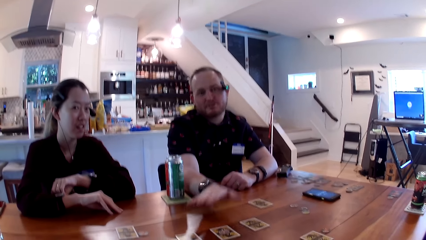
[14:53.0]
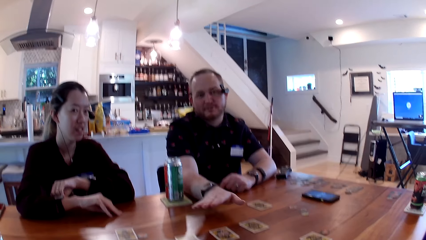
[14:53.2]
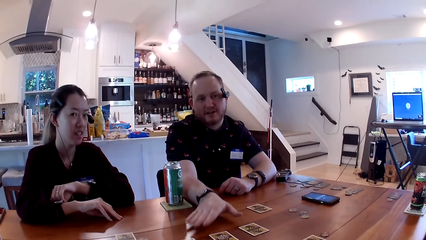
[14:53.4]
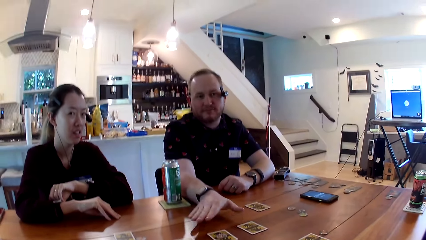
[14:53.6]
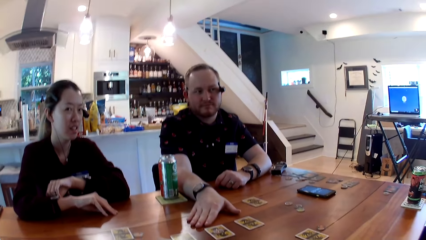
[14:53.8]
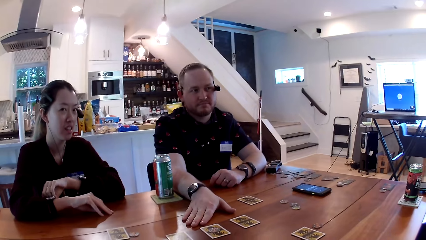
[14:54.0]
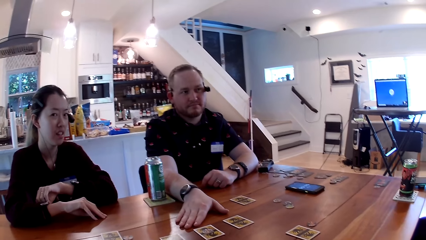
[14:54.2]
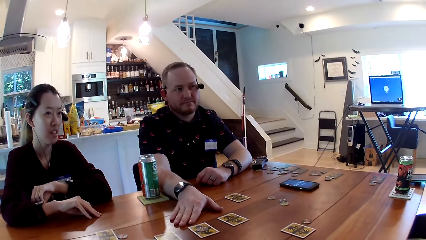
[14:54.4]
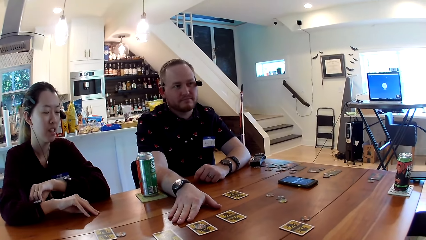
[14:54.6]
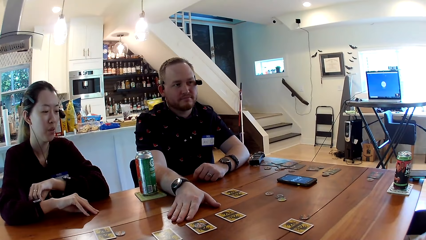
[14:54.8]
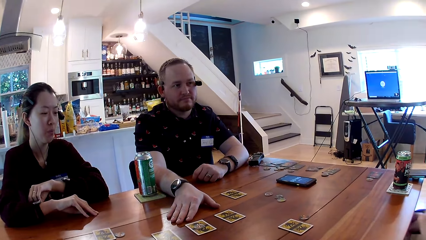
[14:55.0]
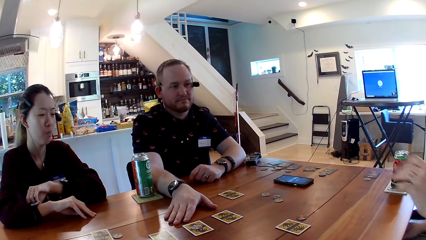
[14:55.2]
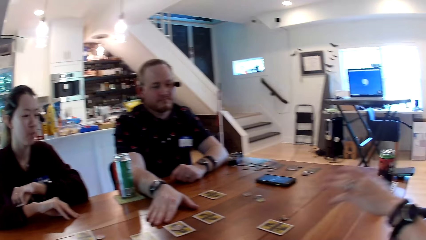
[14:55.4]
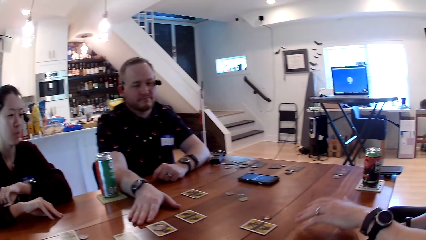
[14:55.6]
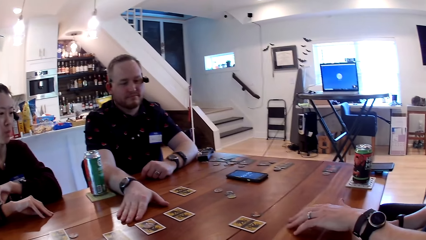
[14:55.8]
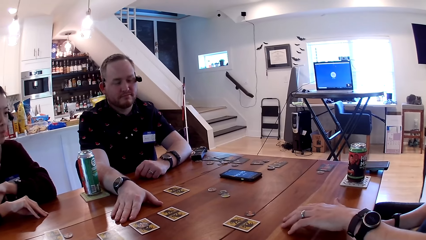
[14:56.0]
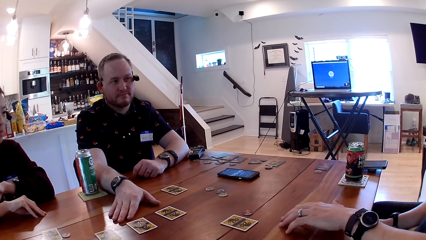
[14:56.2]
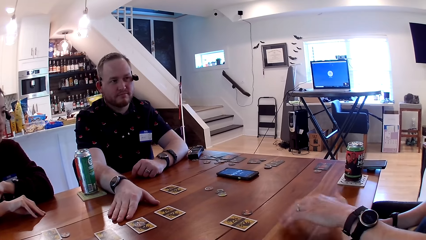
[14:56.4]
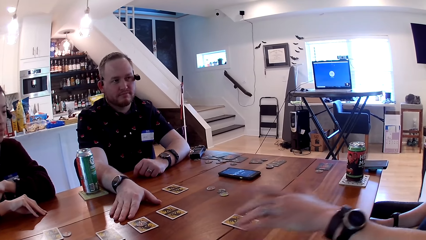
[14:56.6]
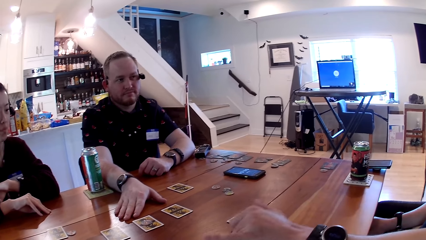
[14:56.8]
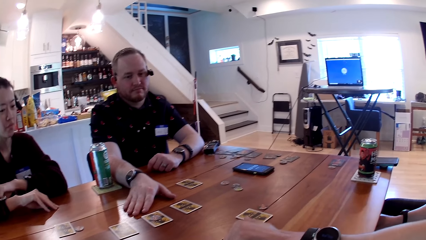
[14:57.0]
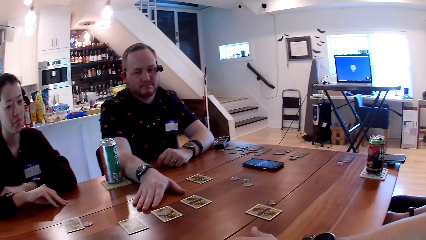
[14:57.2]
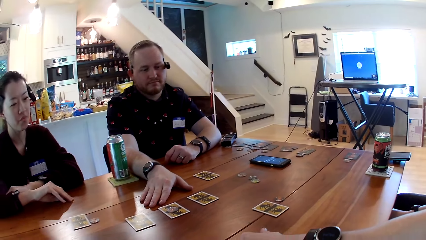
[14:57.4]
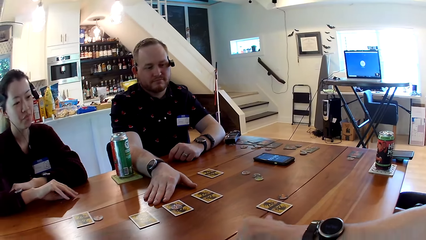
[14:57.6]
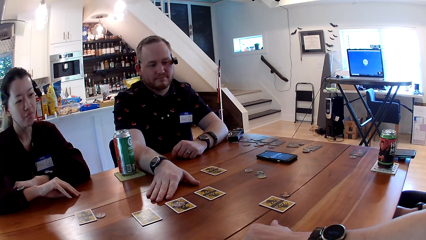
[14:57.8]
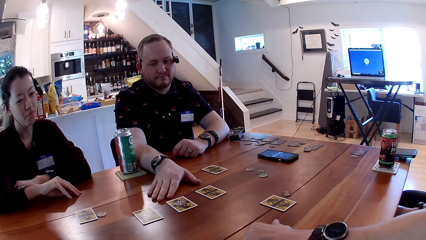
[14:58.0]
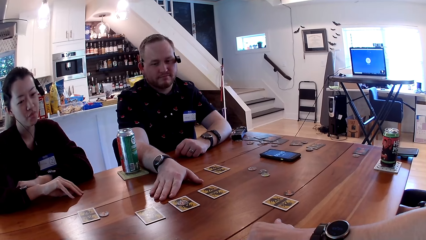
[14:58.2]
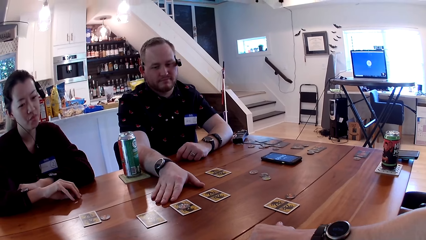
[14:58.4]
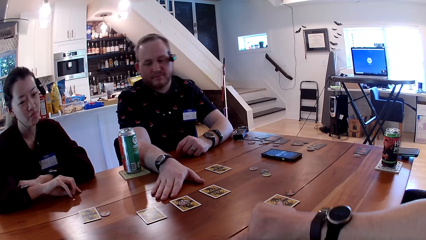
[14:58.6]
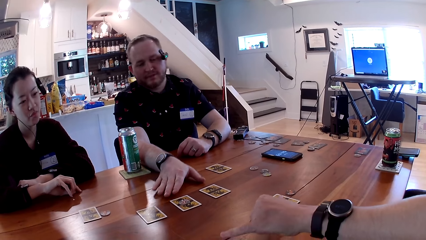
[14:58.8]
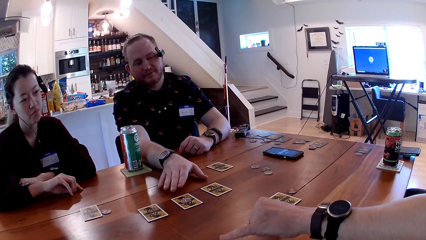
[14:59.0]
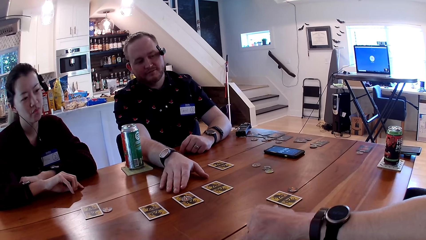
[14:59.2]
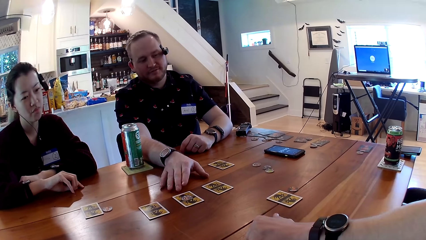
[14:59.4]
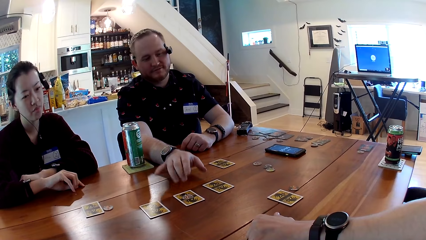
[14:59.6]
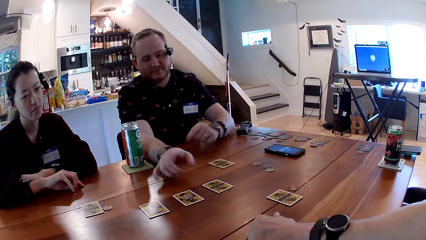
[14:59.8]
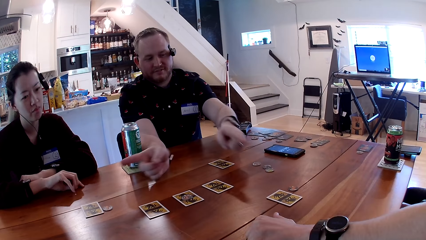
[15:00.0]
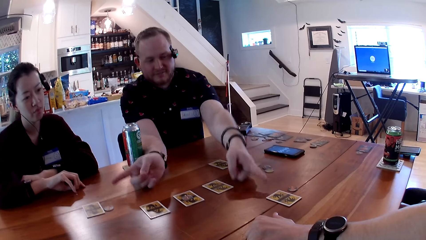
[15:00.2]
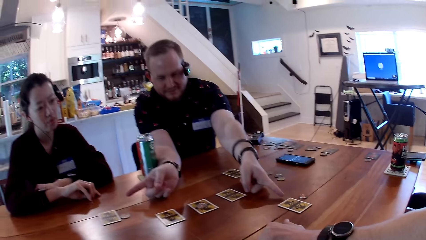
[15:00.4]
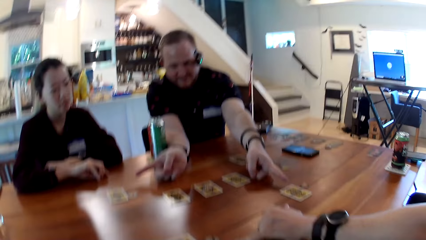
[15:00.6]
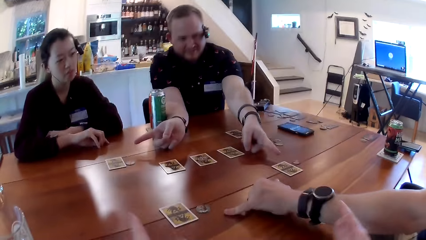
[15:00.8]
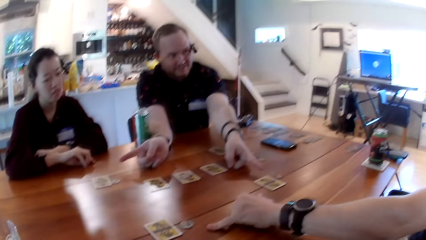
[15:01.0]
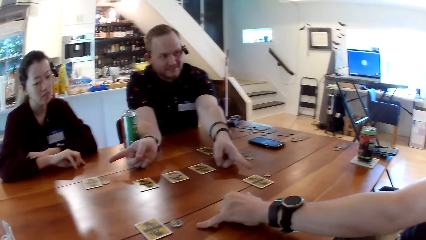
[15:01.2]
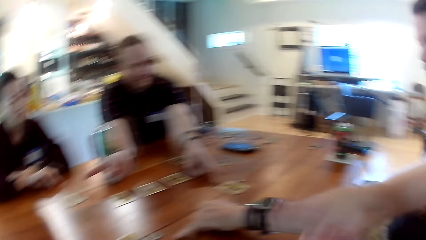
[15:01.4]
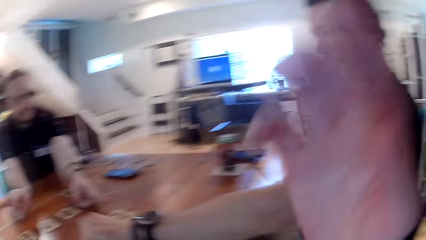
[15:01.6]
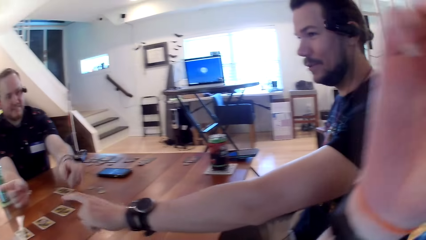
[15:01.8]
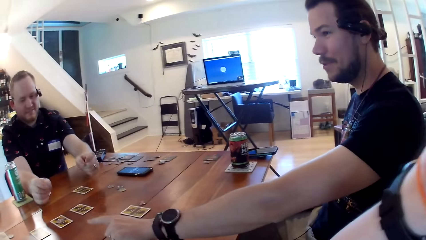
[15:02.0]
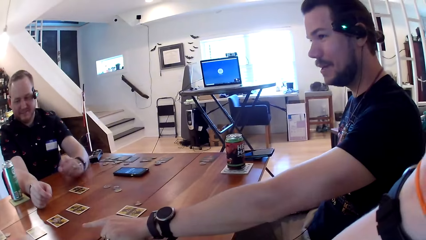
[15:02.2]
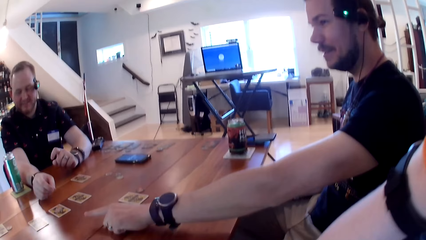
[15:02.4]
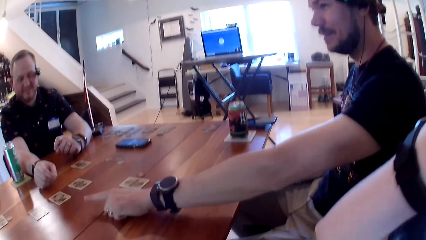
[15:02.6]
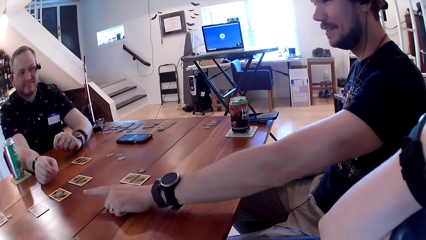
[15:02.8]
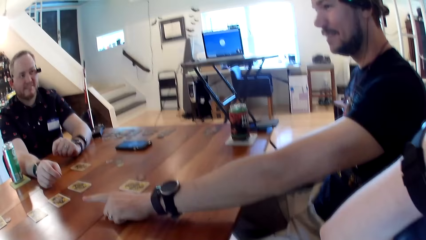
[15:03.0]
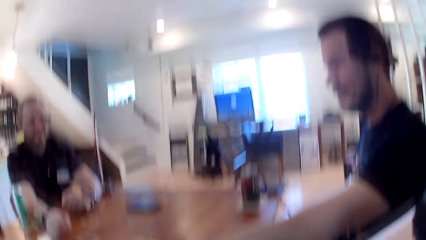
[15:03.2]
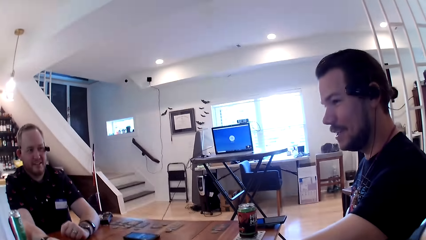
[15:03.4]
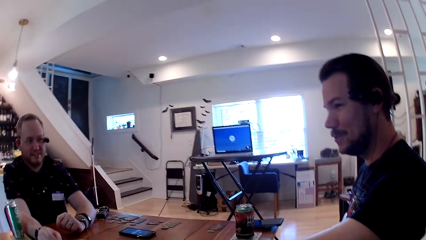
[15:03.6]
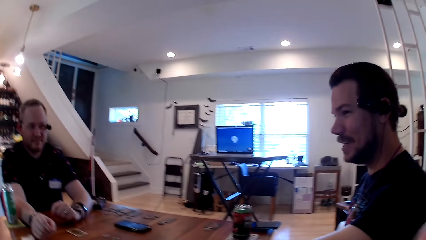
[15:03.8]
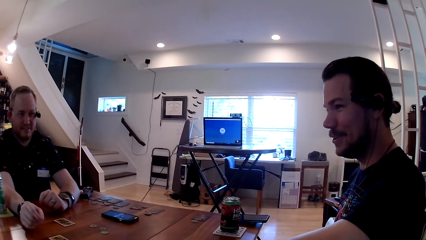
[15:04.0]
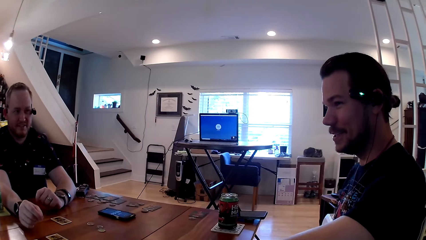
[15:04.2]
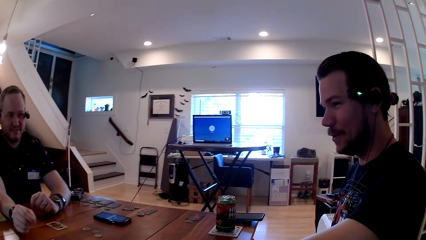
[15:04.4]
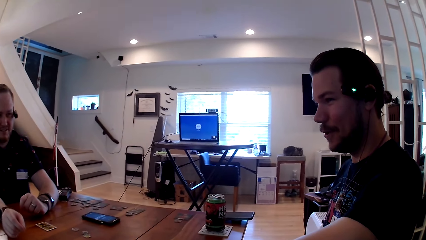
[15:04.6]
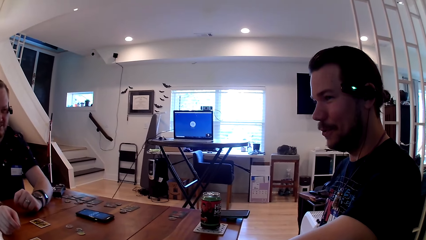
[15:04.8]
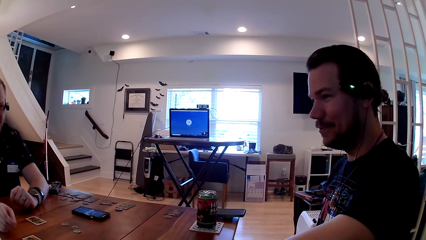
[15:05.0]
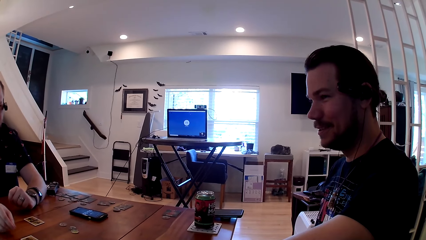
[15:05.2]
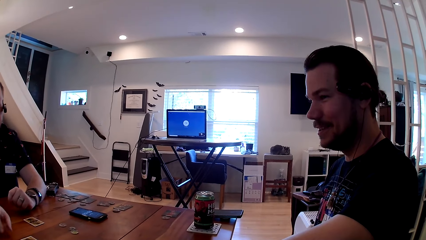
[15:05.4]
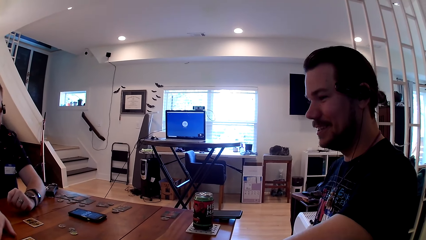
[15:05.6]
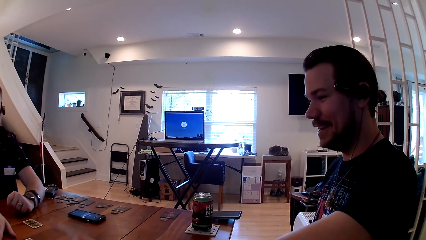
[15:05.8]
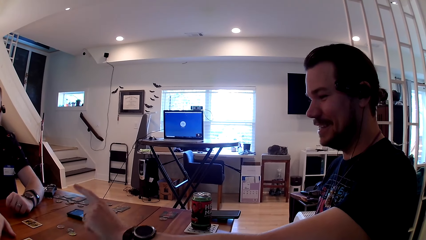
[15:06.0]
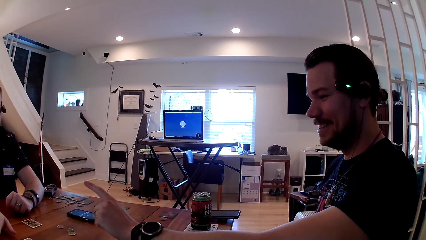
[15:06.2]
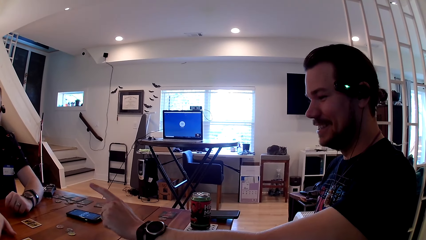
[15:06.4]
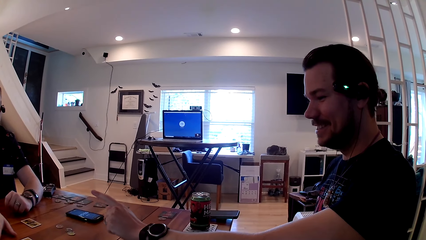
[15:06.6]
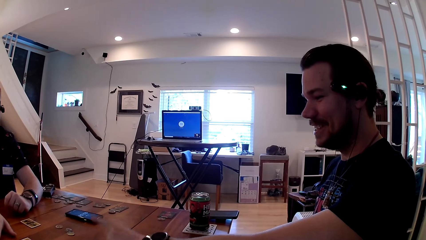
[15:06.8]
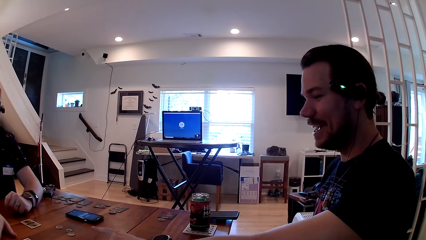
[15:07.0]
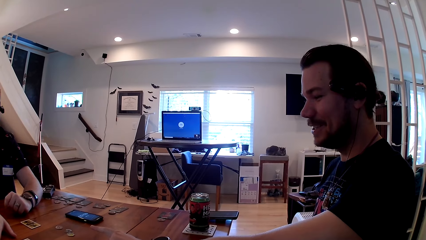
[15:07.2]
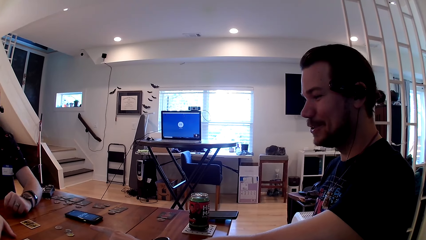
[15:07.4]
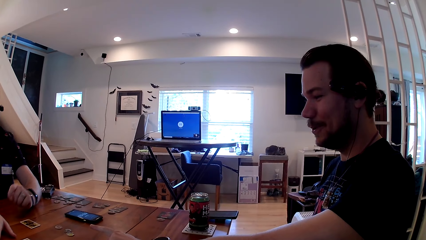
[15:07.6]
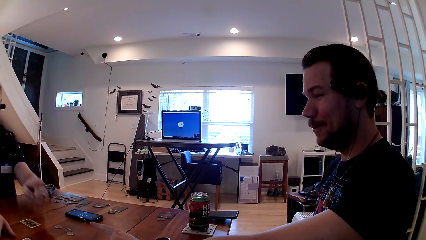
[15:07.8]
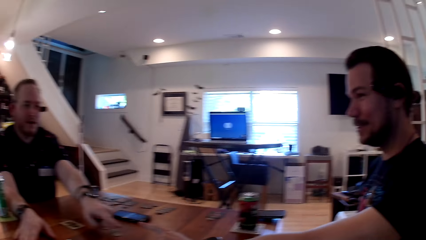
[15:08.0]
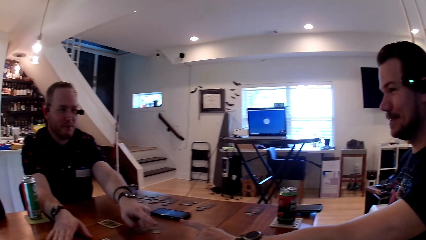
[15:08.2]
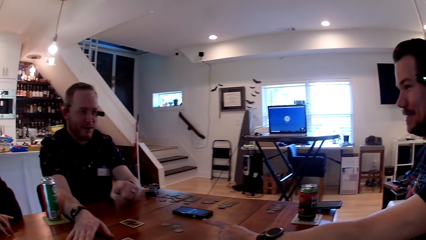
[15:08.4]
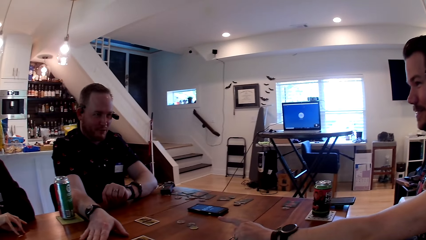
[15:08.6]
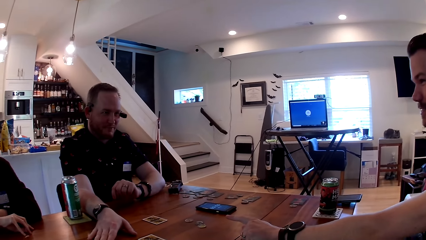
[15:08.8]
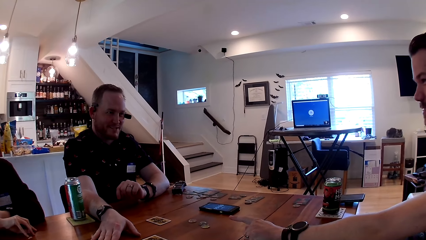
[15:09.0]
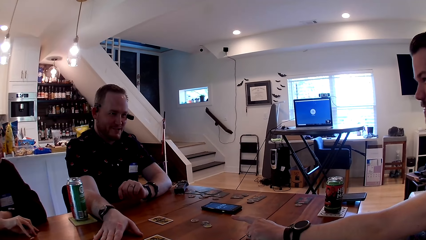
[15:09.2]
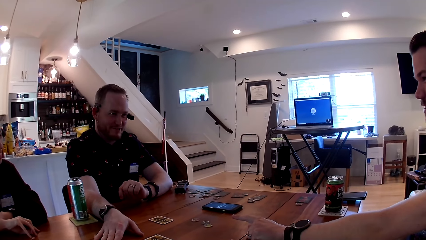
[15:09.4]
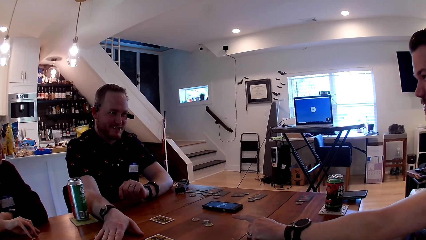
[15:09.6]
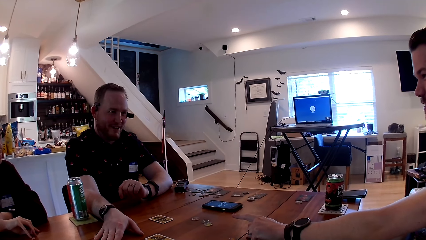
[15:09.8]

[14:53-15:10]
A man converses with a woman, another man and the camera wearer. The first man places his left hand on the table. He interacts with the woman, the other man and the camera wearer with his left hand. He moves his hands on the table. The other man interacts with the woman, the first man and the camera wearer with his hands. The camera wearer raises her hands to something. The first man speaks.
